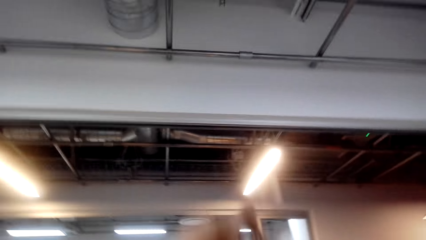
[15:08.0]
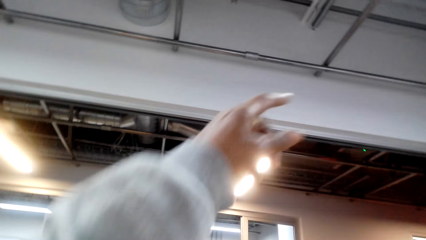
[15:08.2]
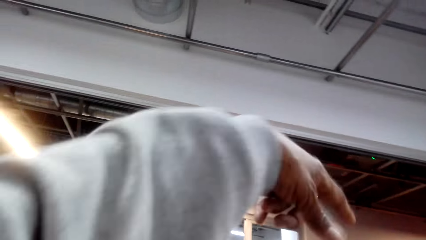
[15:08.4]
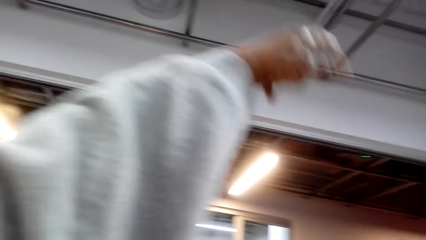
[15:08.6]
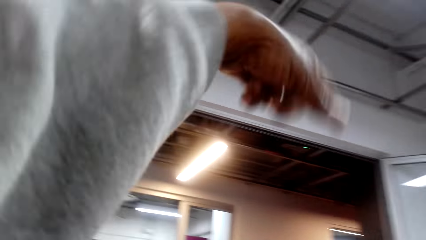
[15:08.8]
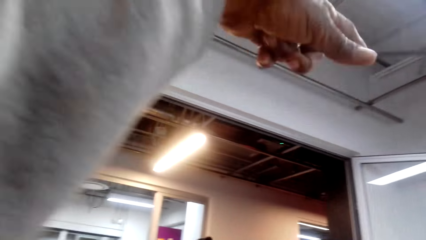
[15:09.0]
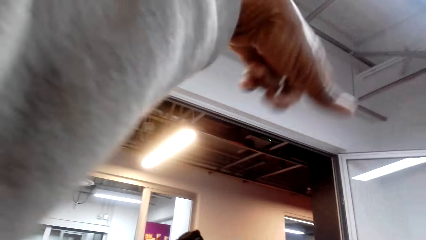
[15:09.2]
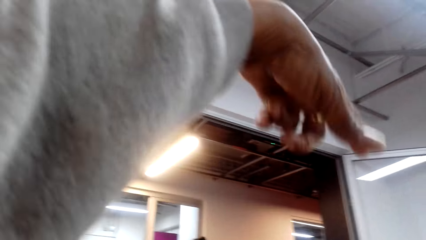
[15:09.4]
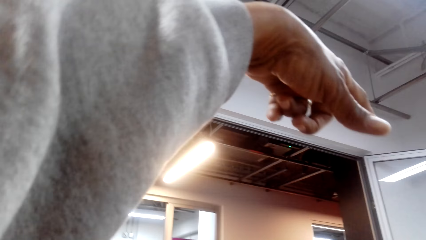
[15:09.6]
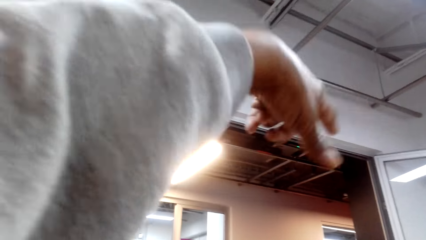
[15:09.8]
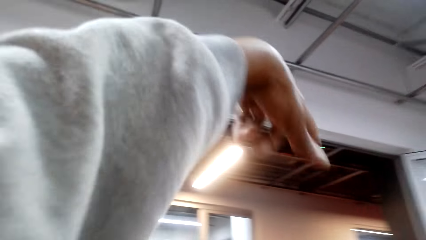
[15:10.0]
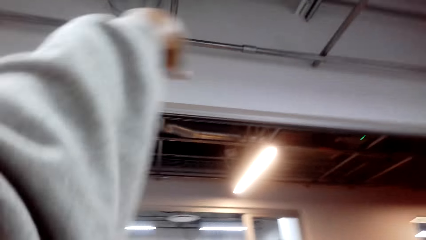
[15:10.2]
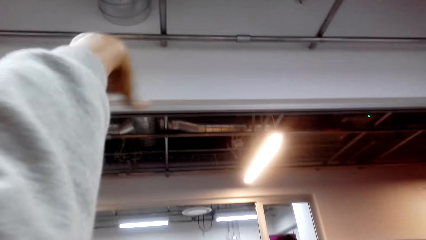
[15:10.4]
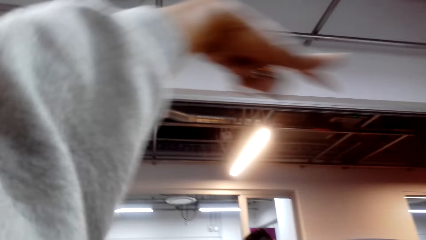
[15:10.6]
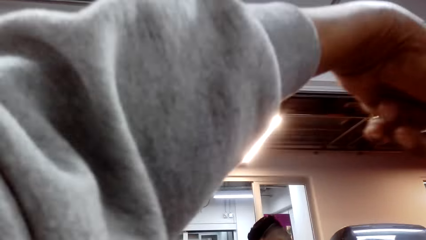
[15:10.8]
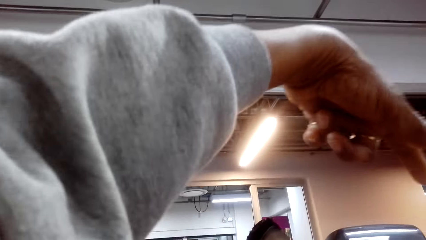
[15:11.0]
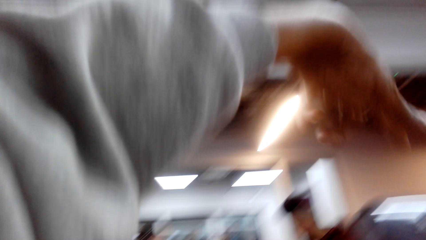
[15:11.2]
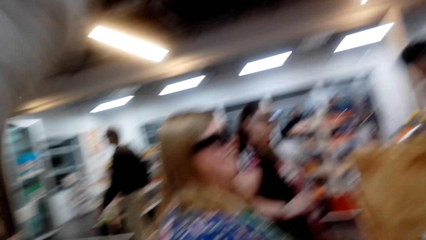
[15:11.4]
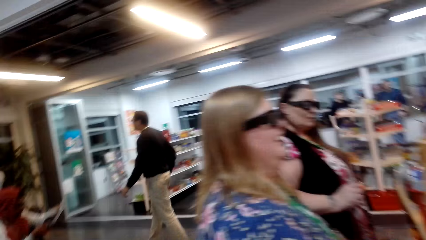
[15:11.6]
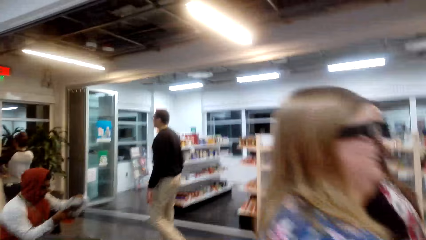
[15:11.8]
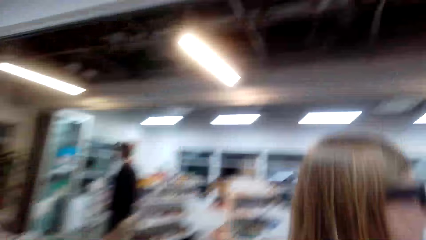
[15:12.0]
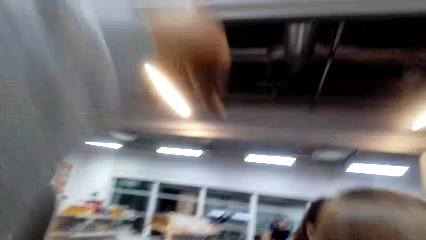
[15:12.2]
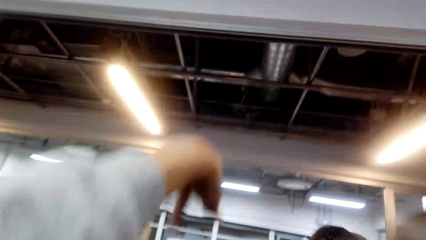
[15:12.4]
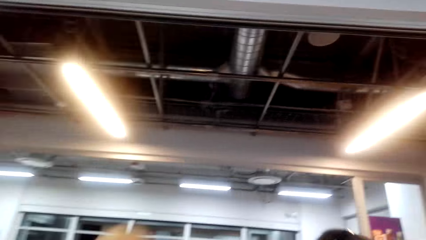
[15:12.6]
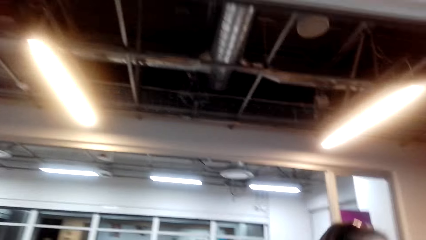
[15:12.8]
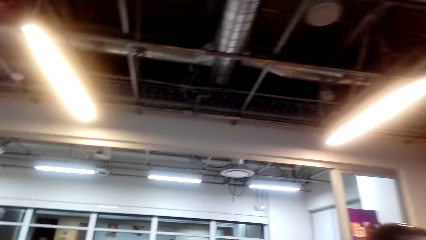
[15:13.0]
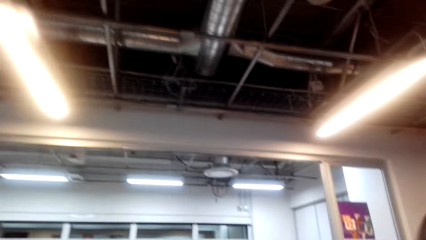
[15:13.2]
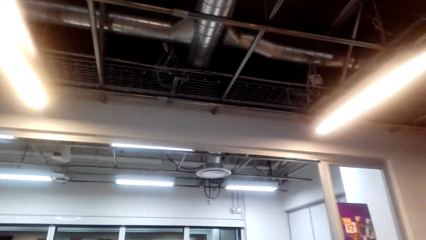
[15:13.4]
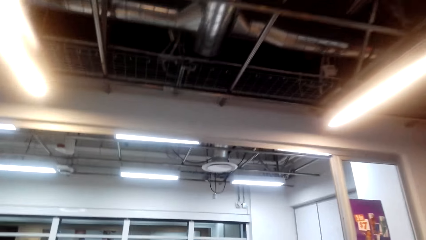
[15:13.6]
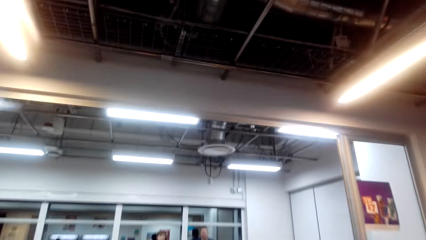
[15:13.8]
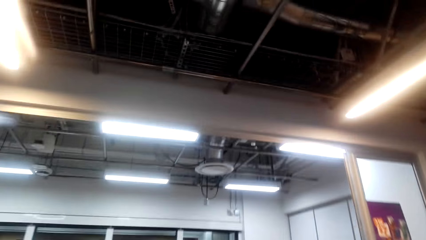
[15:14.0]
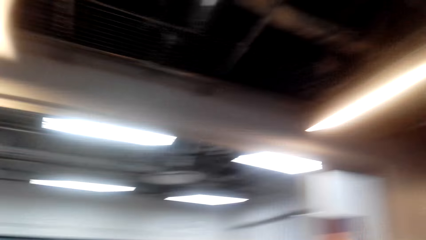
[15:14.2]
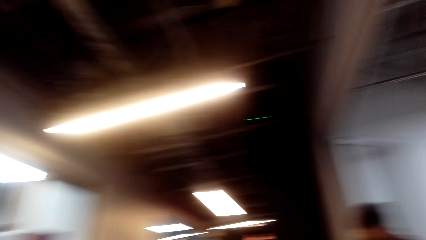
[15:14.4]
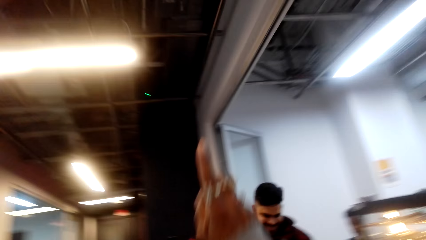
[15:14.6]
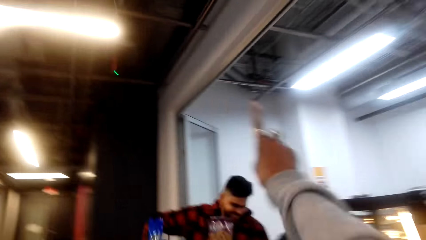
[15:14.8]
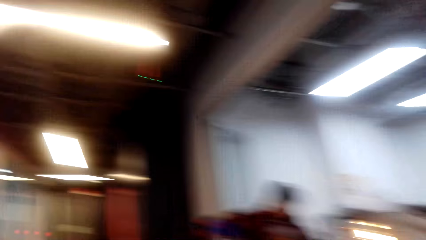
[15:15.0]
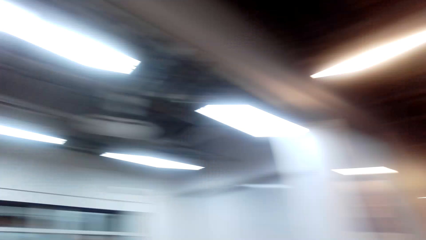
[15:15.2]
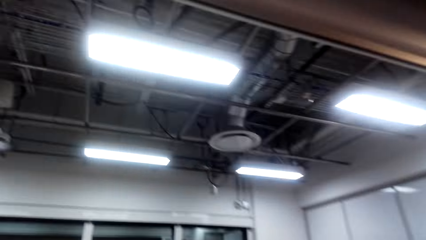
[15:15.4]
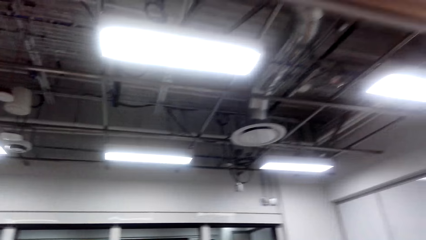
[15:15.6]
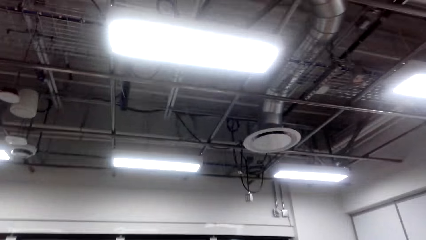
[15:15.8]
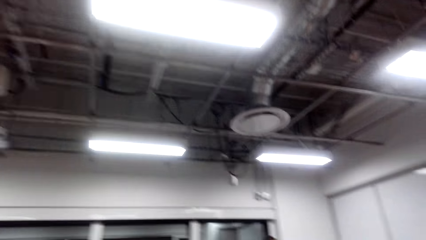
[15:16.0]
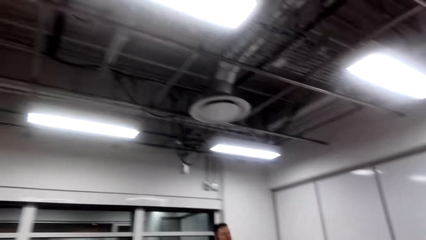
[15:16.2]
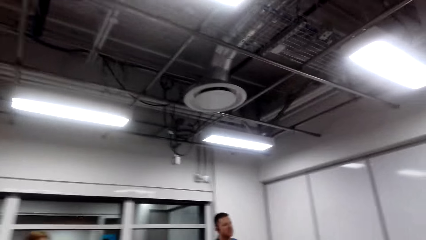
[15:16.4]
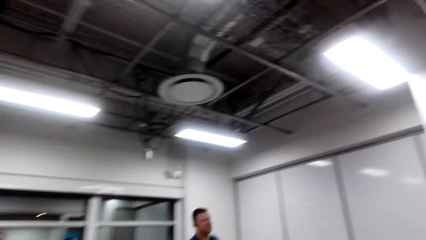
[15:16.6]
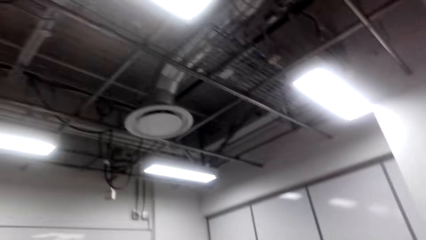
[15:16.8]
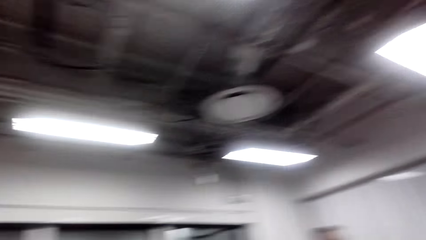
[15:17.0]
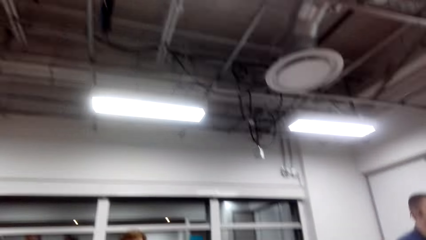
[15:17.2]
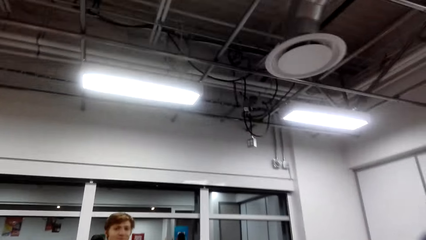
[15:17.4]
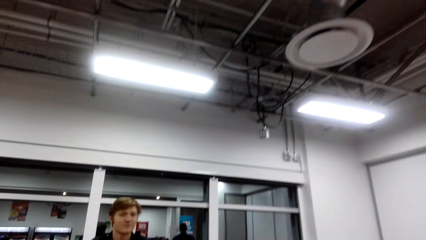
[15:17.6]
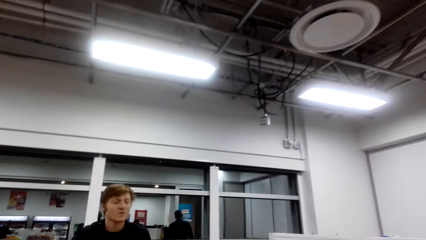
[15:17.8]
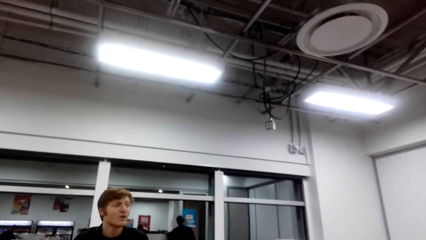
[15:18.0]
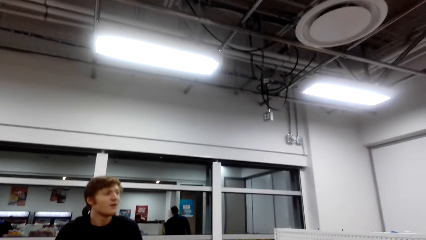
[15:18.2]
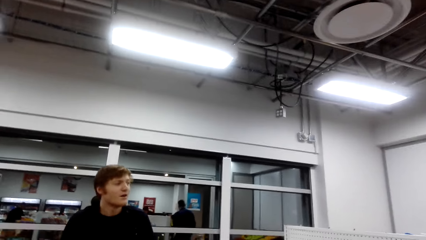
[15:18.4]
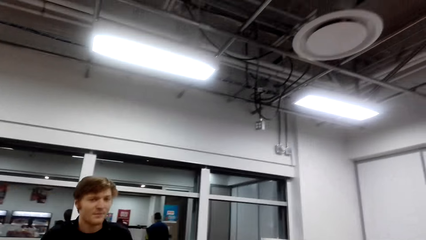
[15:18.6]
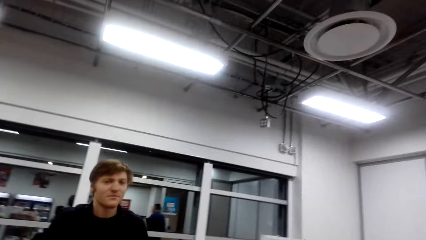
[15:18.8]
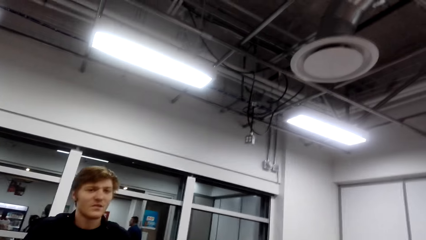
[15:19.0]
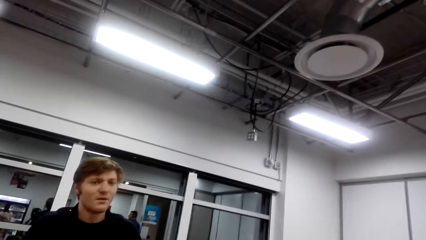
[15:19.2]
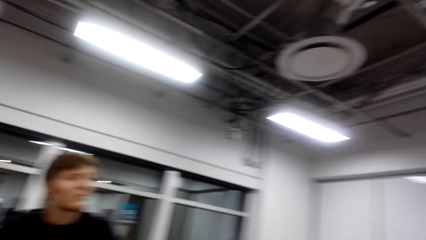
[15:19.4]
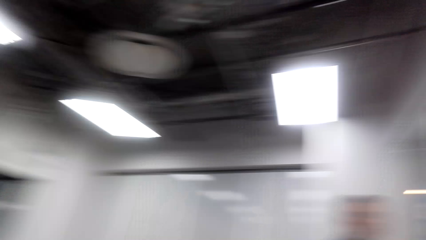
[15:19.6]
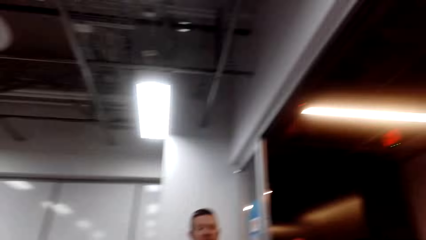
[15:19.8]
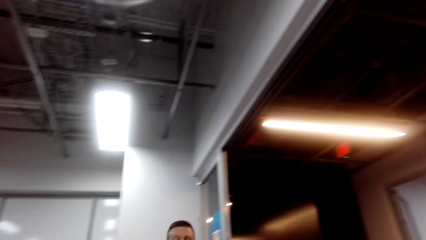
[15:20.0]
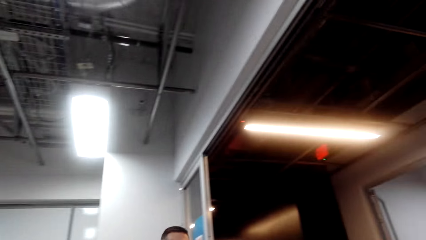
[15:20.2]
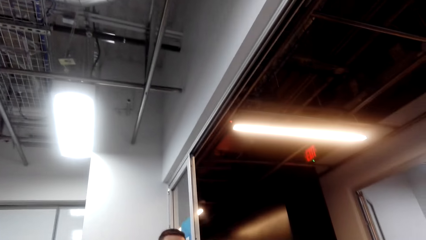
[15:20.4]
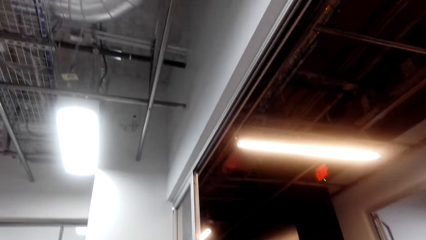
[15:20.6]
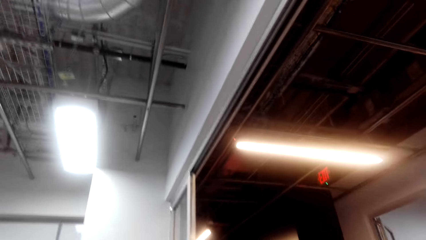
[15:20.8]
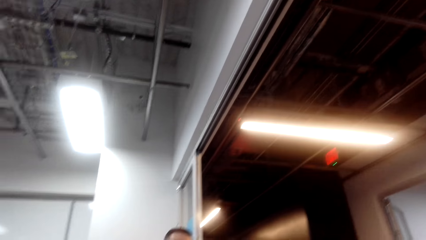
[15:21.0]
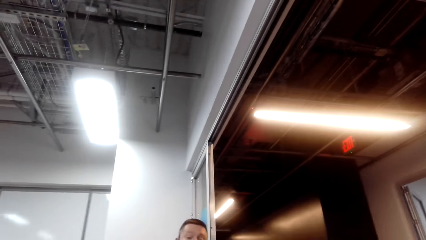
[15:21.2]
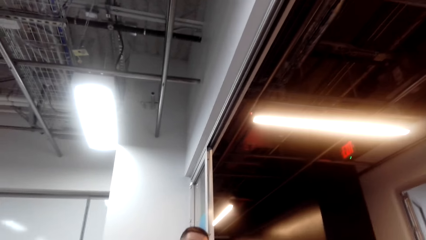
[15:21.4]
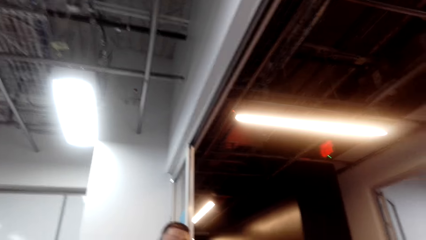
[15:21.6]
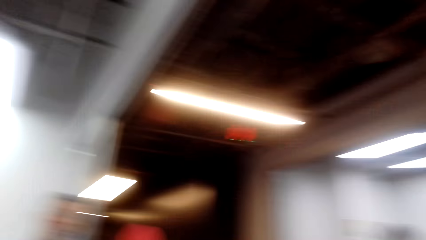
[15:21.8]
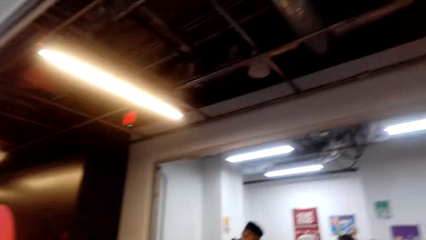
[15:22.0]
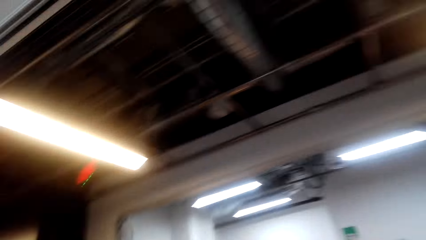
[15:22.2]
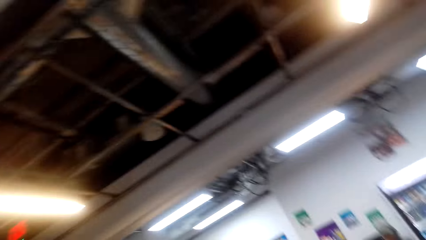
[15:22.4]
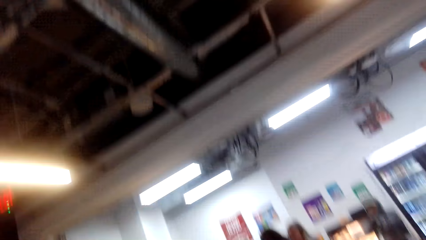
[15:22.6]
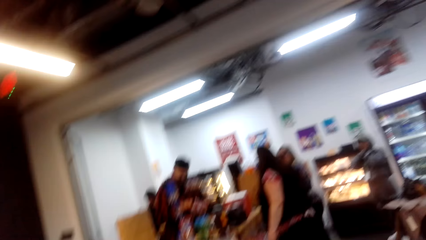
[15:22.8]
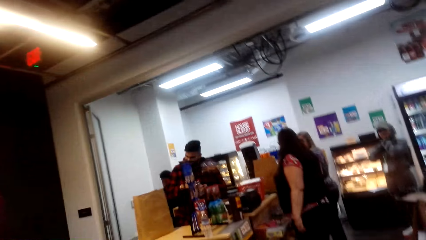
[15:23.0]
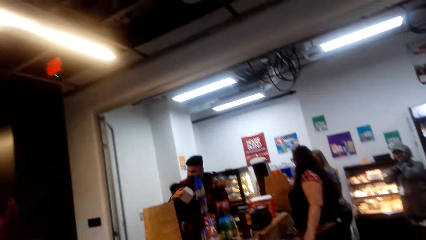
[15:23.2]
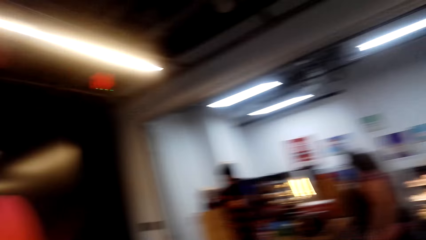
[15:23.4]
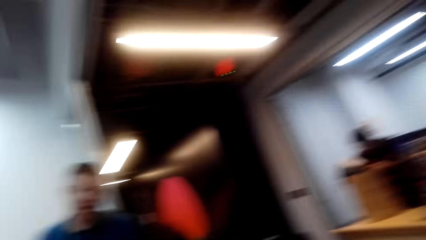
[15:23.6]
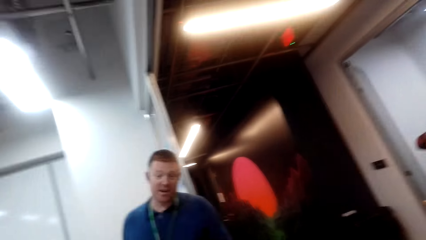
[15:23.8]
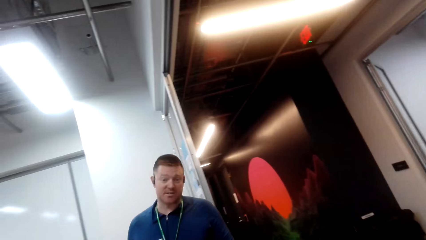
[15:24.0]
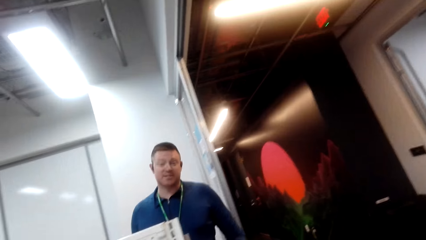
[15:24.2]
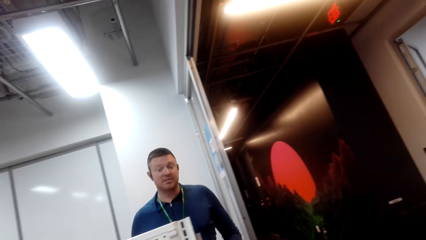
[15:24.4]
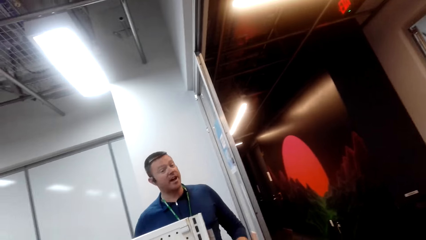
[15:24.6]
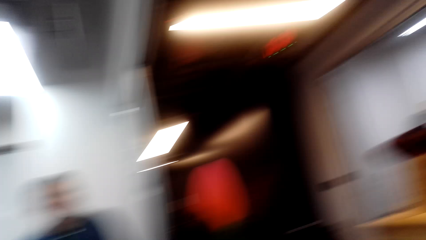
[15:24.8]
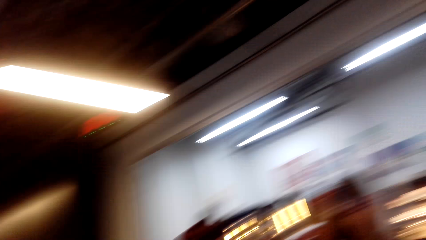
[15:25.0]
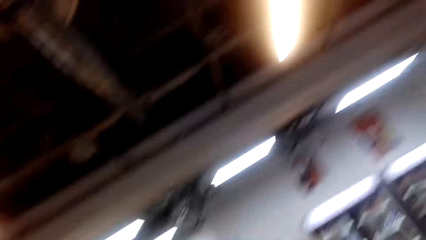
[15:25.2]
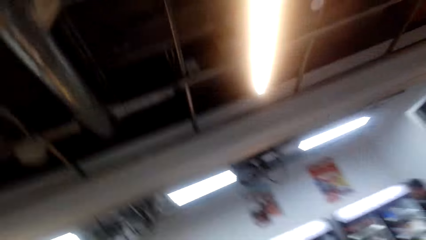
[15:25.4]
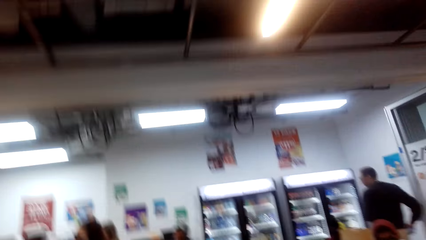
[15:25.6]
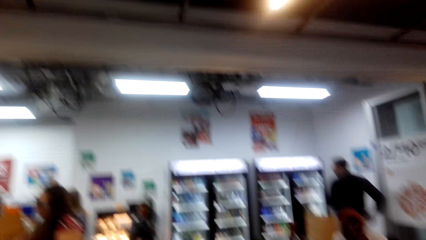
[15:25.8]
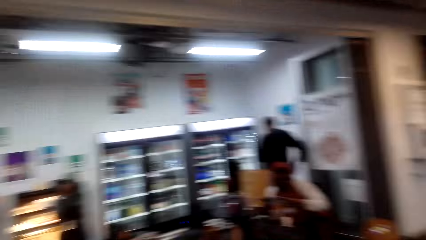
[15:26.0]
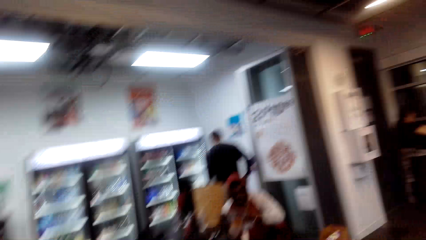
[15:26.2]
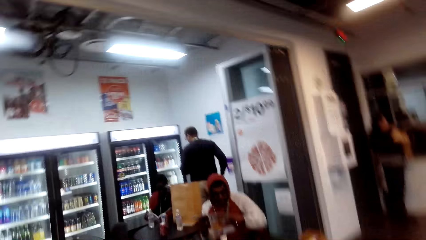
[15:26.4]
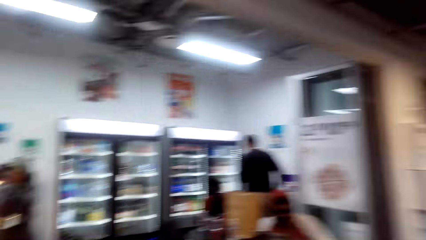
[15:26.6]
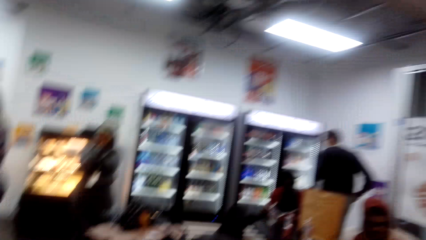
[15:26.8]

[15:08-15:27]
The camera wearer talks to a person. He points with a finger. He walks around. A man walks around. The person talks to the camera wearer. The camera wearer moves his head. Another man converses with the camera wearer. The camera wearer looks around the supermarket.
